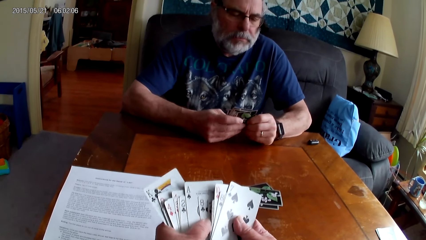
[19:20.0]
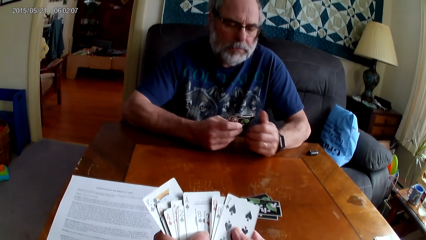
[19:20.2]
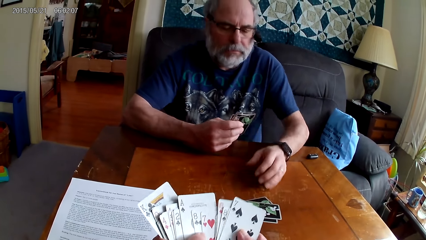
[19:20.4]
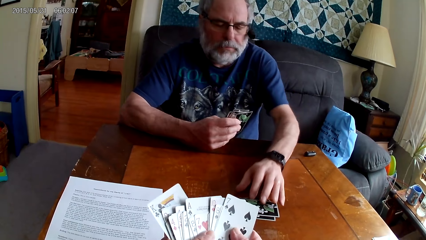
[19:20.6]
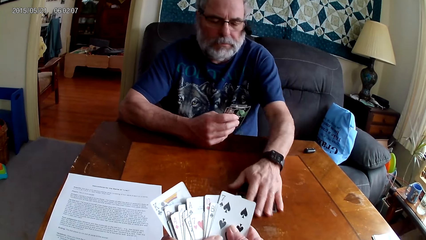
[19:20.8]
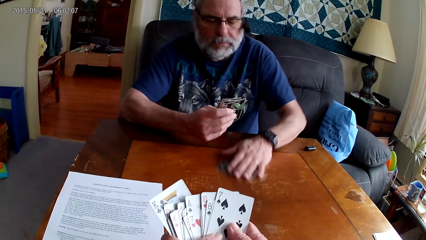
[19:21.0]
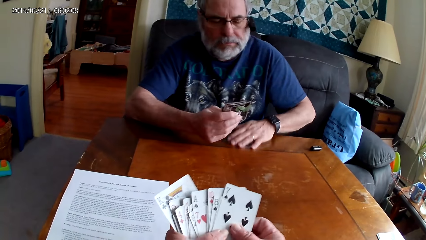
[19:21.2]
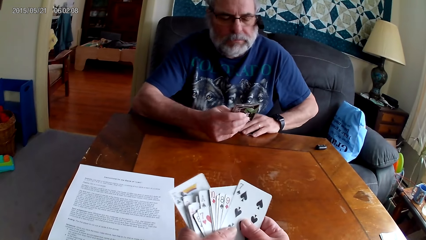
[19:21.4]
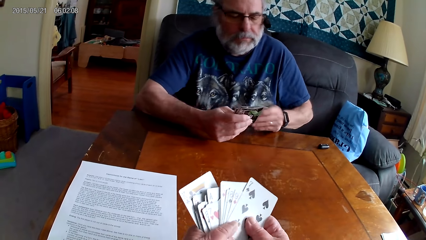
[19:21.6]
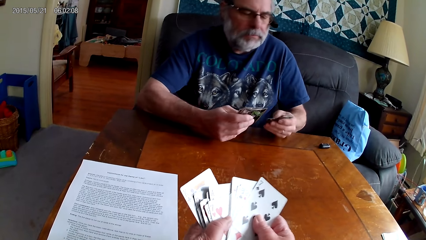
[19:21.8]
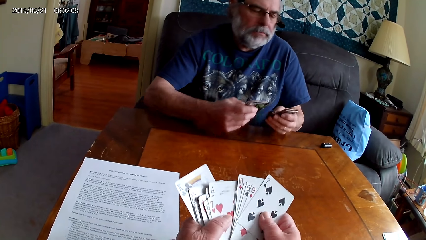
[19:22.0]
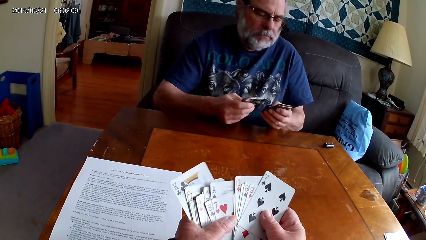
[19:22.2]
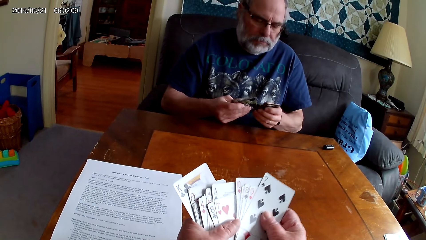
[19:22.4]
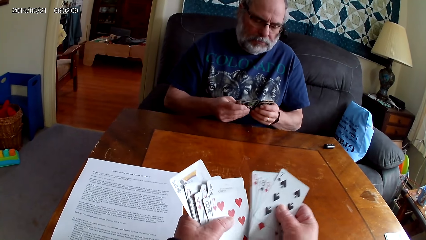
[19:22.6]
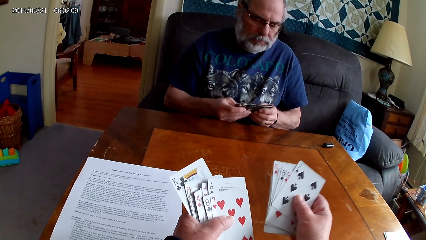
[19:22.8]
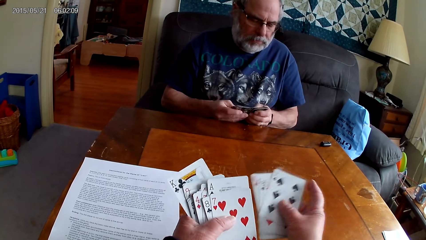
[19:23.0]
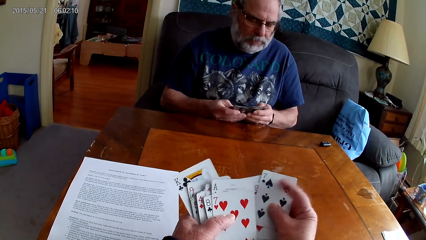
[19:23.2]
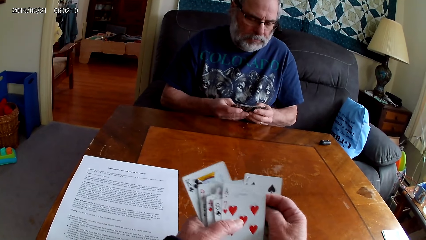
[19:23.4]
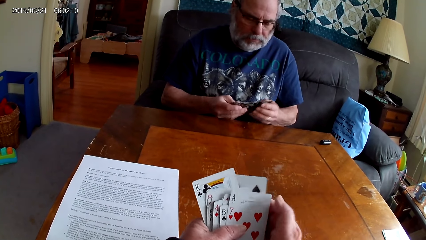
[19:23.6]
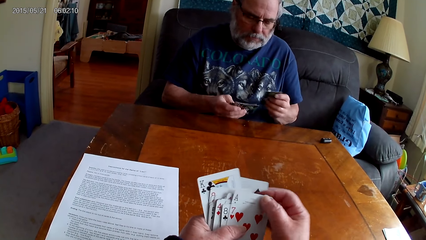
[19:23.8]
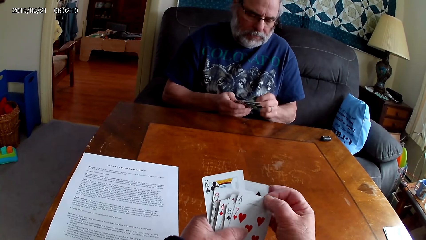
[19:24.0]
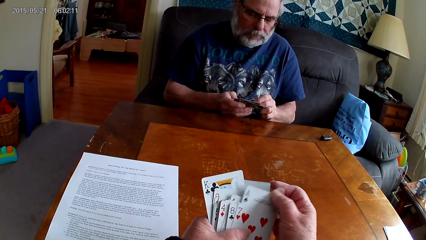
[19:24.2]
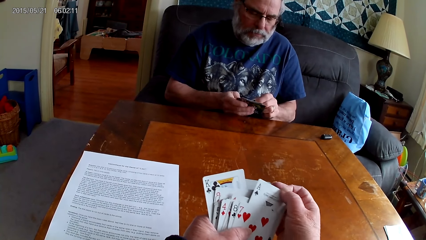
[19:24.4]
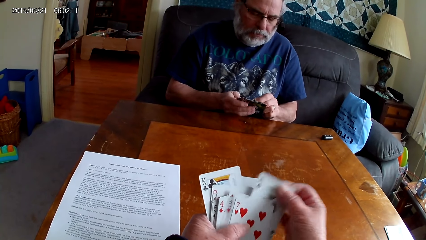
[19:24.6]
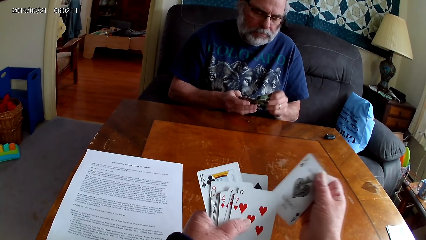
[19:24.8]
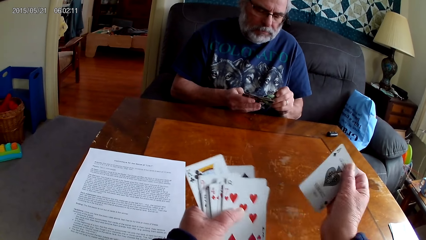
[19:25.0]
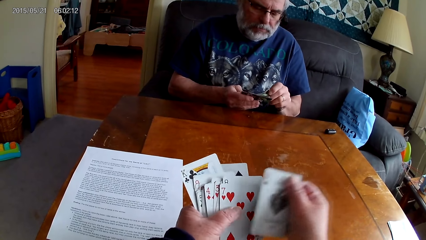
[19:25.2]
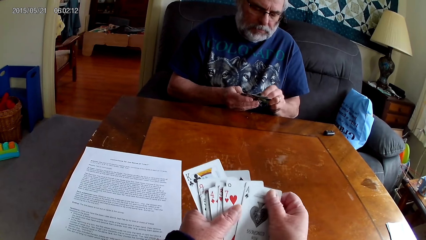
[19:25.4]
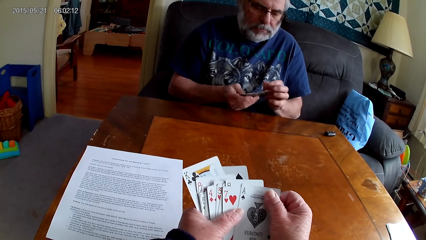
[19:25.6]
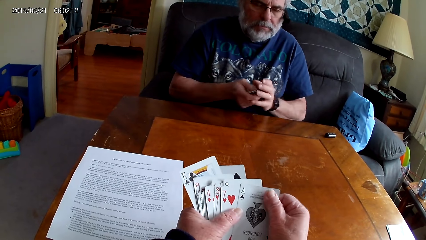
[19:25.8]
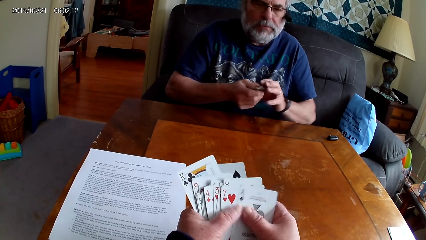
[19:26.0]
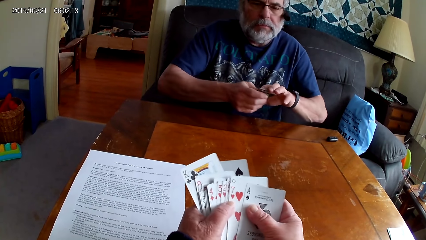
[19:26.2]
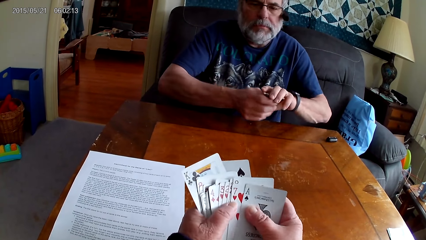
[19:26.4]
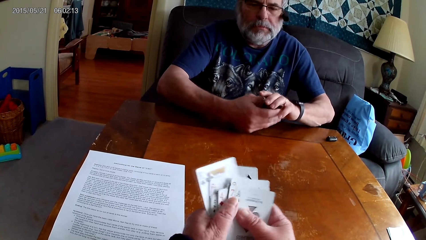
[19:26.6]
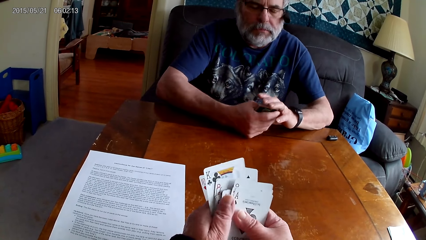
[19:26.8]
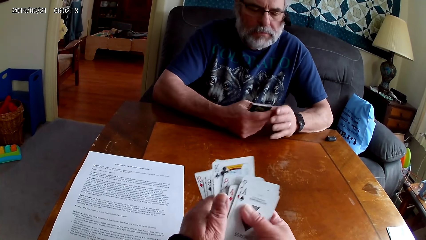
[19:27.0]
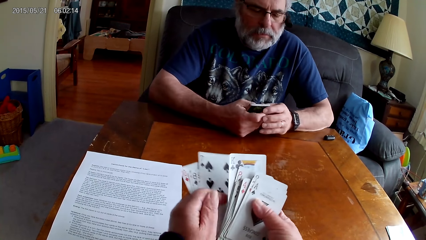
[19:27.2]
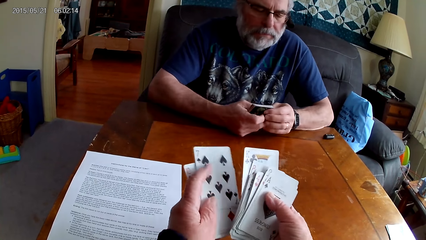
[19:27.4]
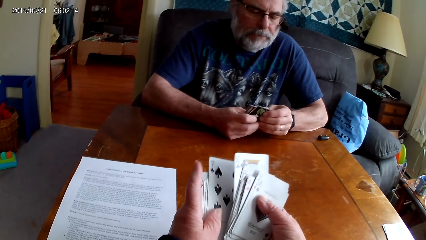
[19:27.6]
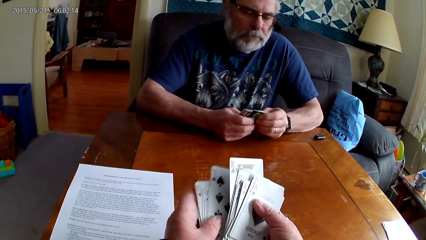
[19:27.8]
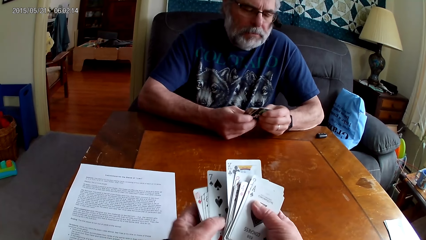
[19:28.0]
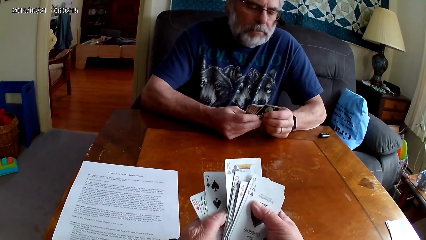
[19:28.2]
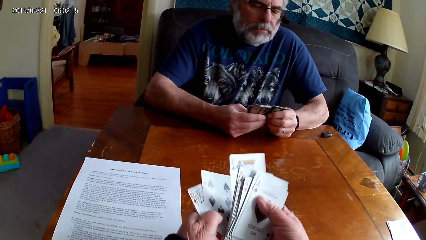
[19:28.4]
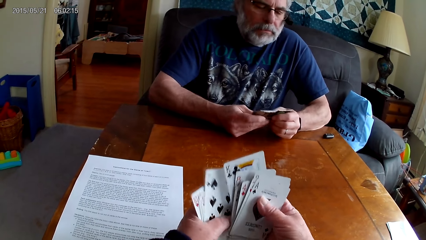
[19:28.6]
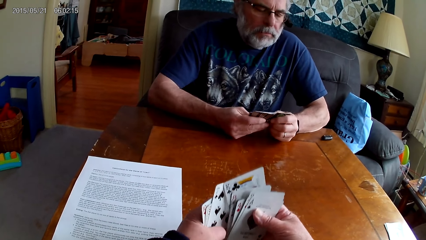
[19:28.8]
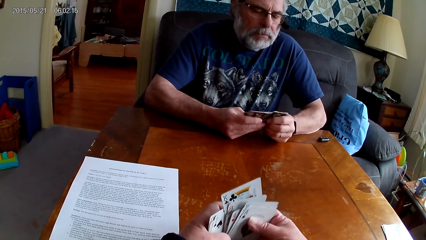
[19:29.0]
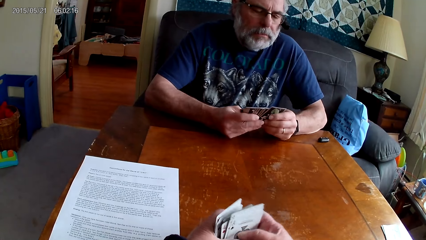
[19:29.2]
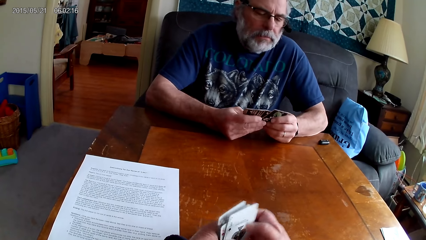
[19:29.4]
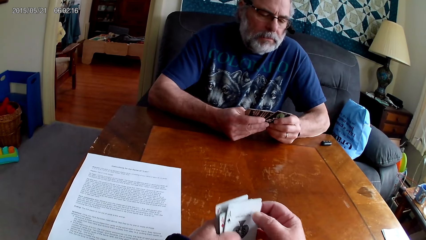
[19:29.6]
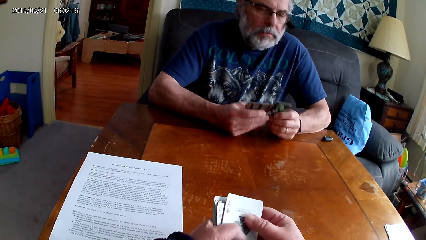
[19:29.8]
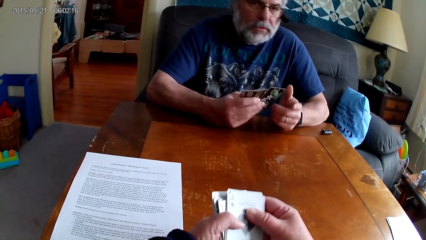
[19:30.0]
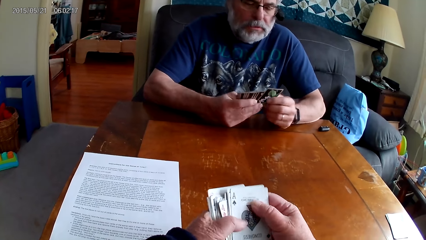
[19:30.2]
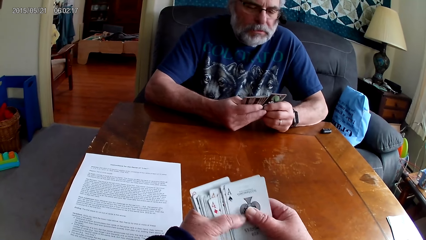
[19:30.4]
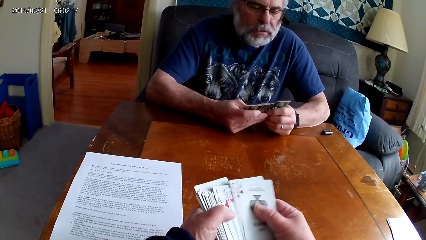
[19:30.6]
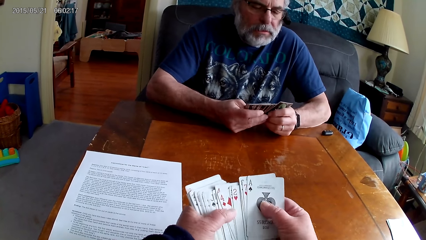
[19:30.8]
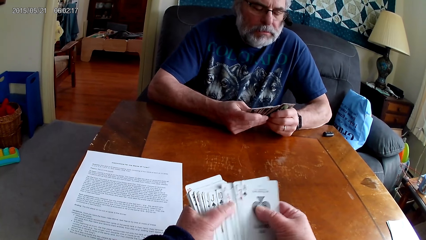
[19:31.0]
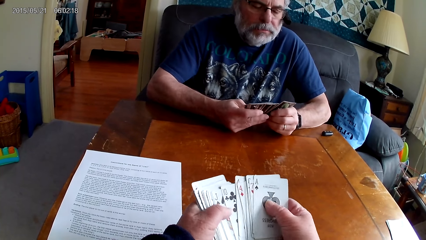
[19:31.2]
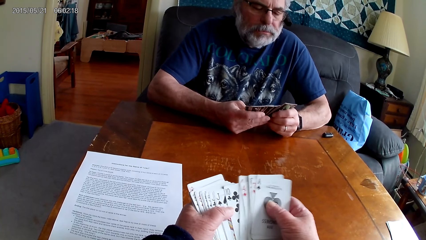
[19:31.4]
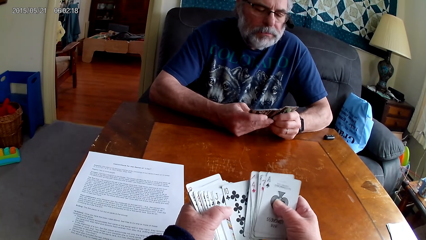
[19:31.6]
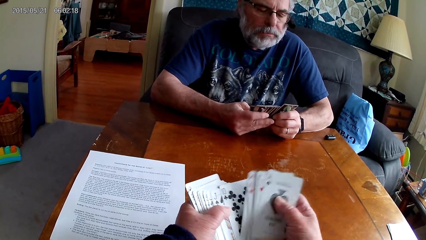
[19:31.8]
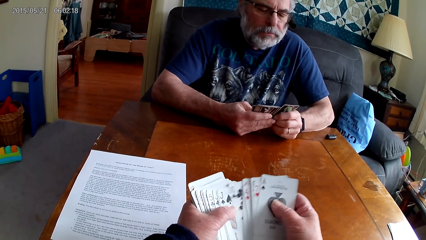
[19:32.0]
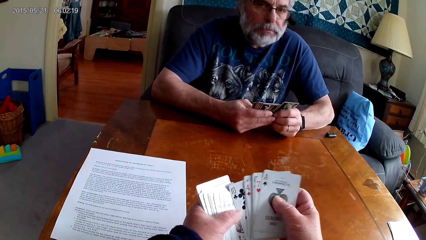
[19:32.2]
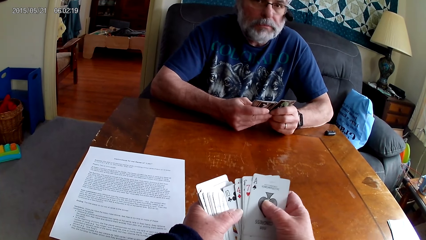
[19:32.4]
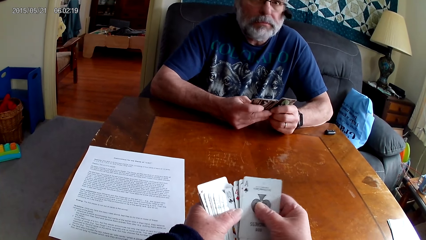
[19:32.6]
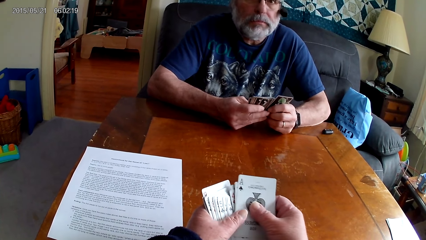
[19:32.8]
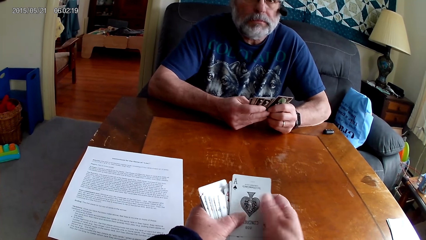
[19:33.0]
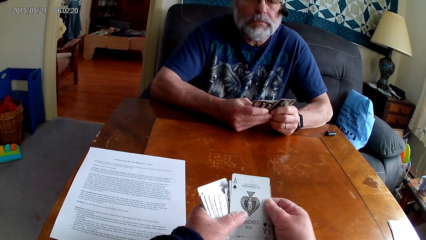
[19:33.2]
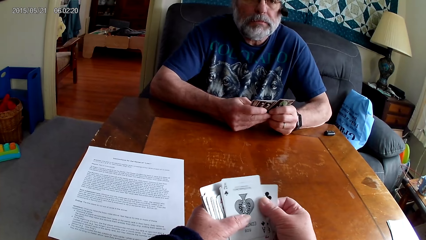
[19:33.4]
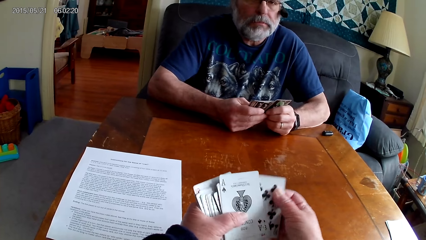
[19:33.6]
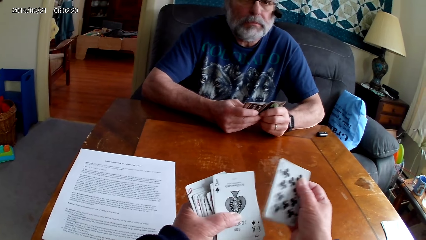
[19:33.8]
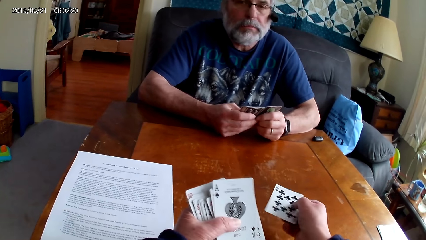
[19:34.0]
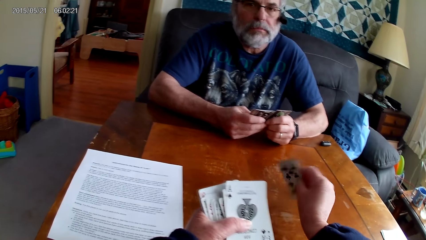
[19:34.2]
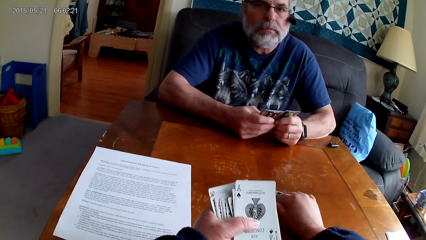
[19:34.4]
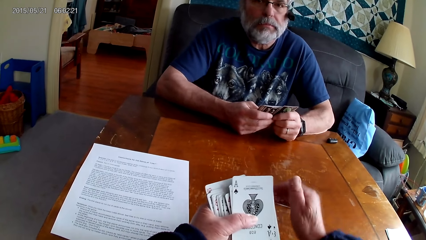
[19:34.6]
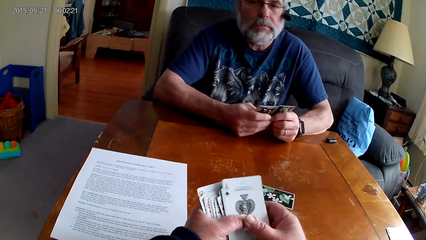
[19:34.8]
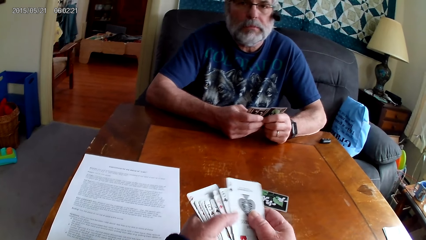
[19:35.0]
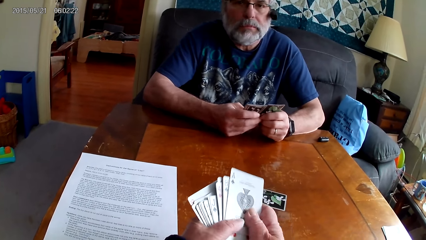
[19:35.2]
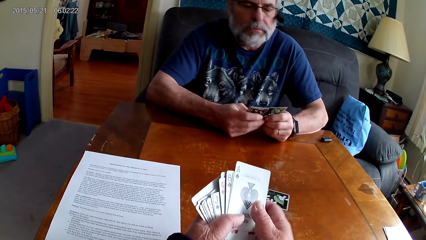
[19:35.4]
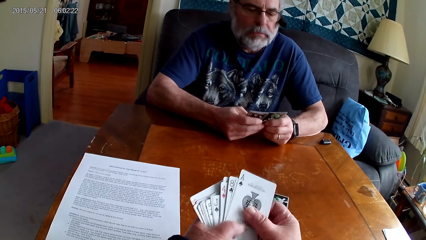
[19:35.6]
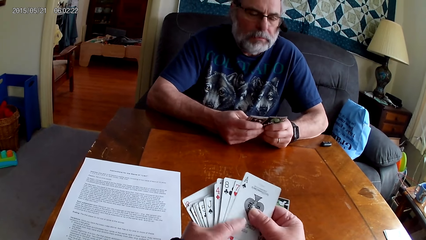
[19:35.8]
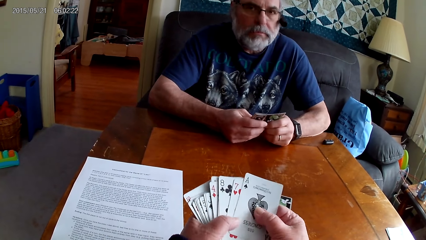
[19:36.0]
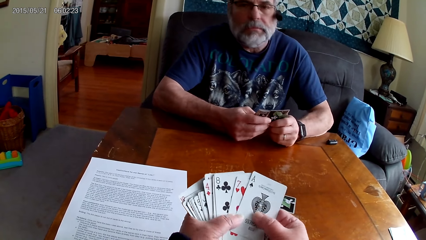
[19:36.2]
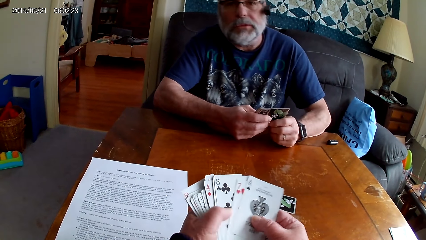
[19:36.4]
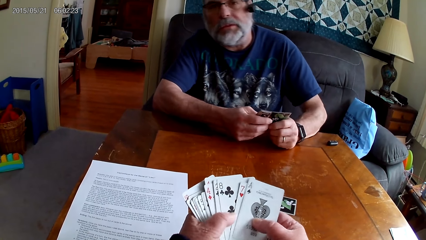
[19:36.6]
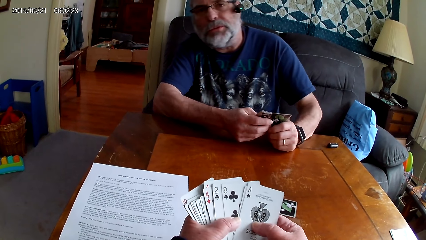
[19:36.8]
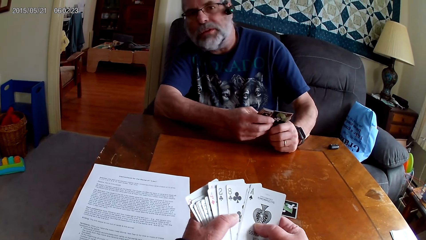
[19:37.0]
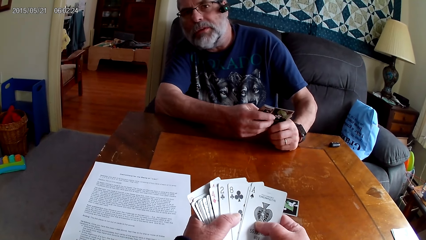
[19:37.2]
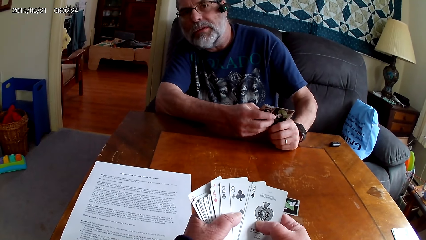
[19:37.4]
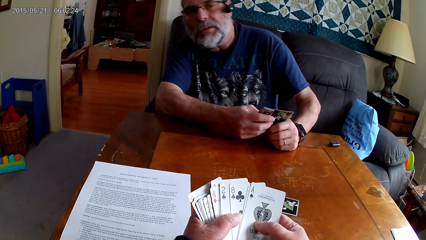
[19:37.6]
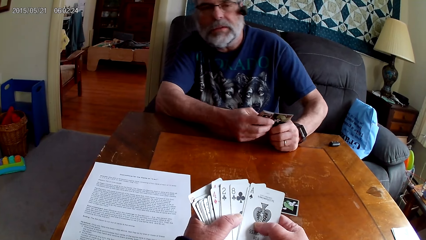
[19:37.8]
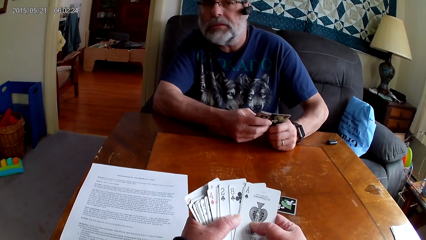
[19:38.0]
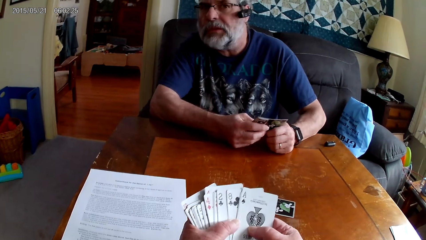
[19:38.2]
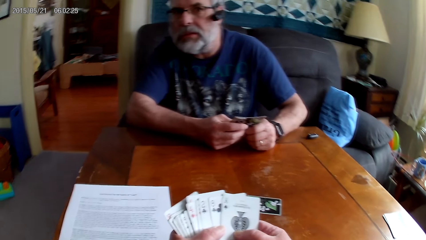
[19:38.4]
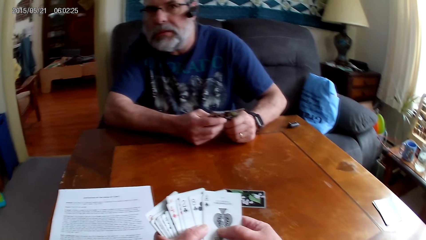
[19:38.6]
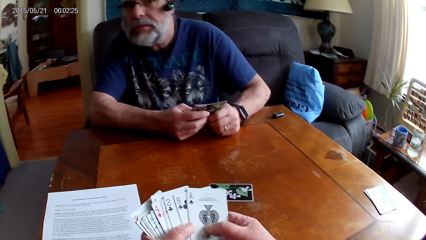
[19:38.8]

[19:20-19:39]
A man picks cards from the table. The camera wearer arranges cards. They put a card on the table. They arrange the cards.
